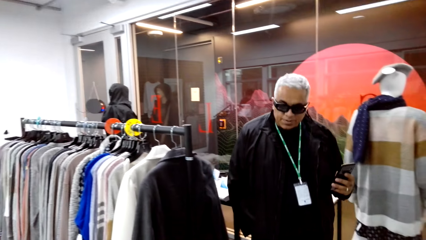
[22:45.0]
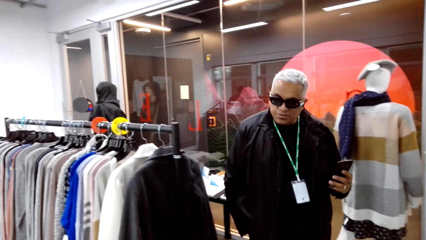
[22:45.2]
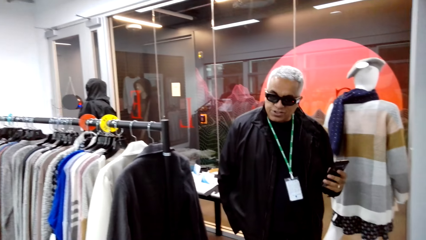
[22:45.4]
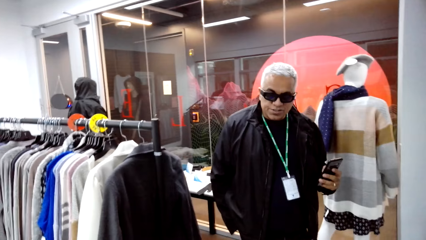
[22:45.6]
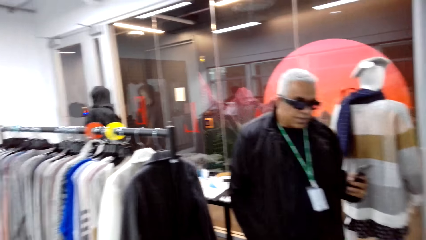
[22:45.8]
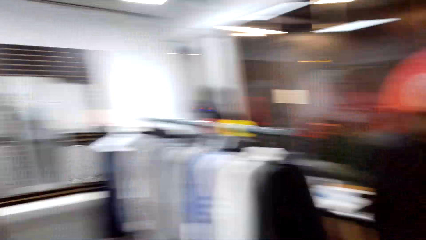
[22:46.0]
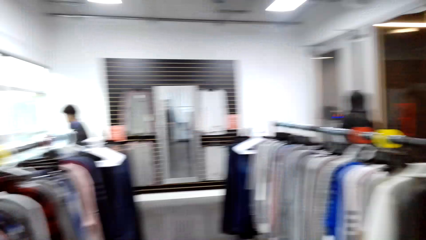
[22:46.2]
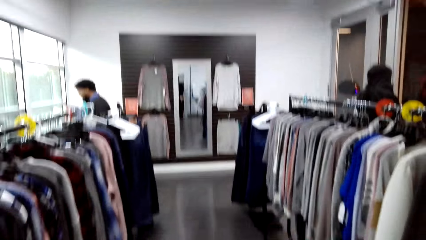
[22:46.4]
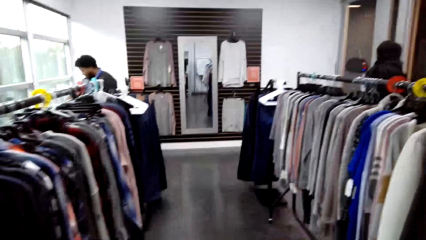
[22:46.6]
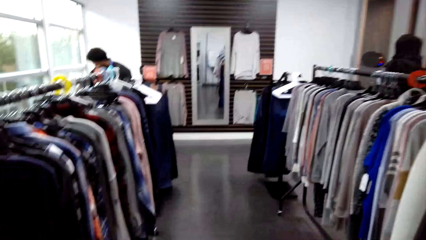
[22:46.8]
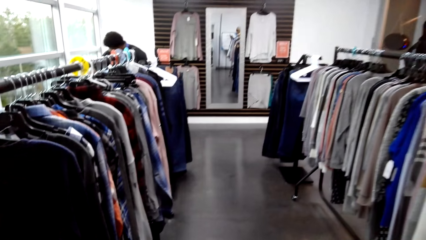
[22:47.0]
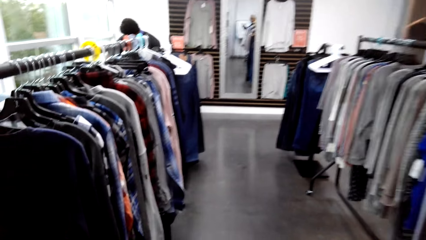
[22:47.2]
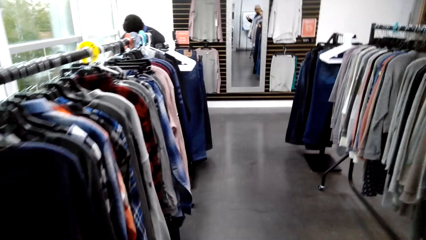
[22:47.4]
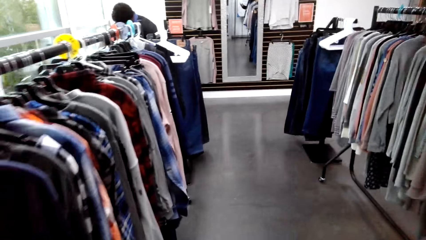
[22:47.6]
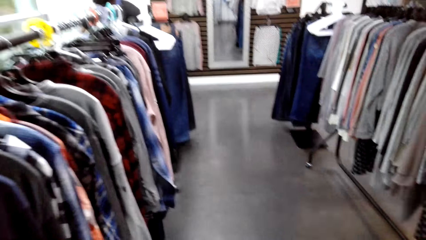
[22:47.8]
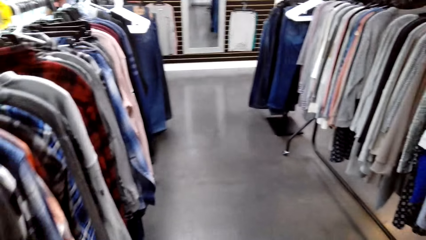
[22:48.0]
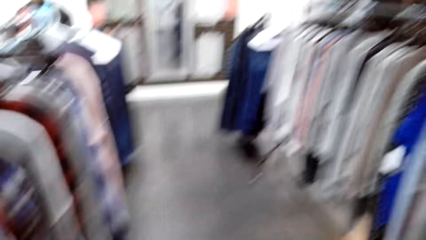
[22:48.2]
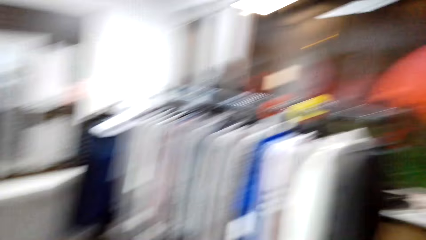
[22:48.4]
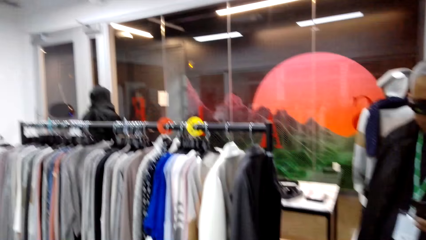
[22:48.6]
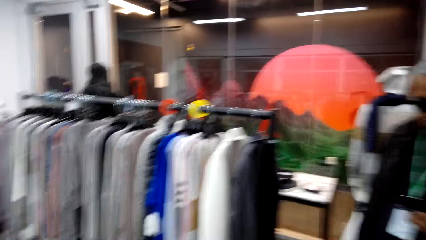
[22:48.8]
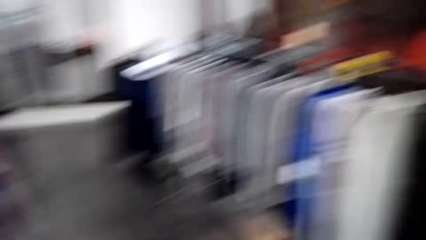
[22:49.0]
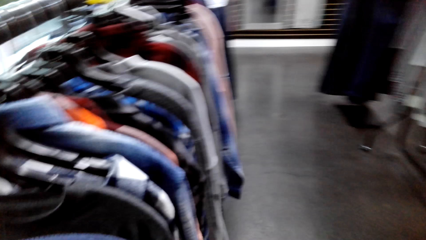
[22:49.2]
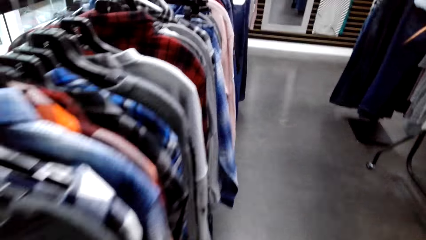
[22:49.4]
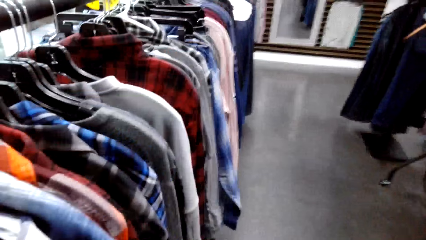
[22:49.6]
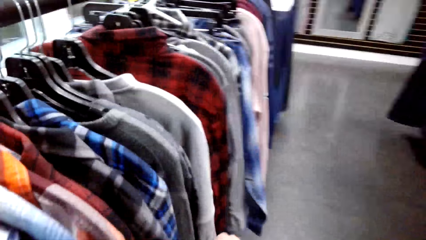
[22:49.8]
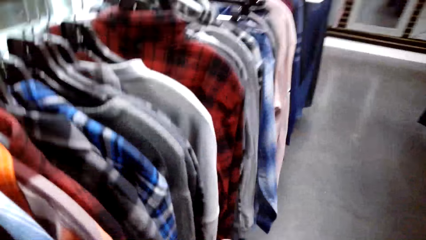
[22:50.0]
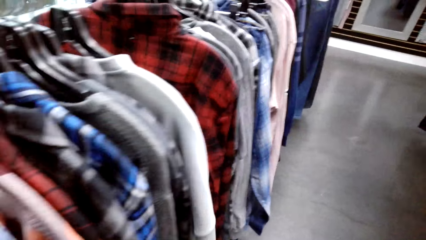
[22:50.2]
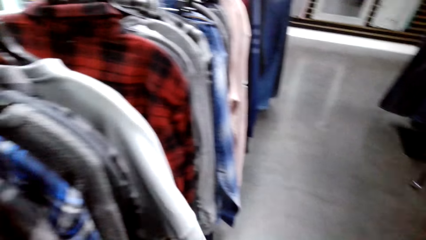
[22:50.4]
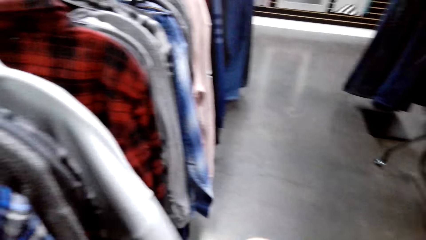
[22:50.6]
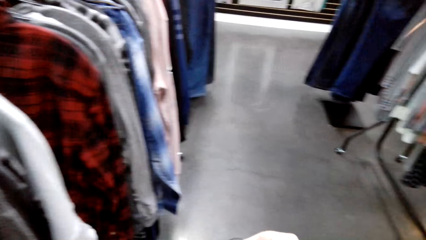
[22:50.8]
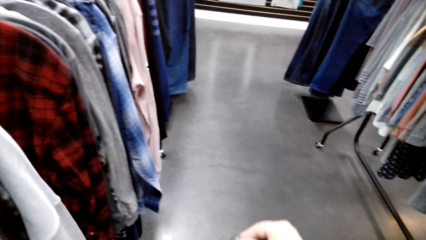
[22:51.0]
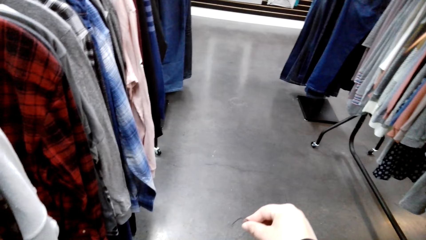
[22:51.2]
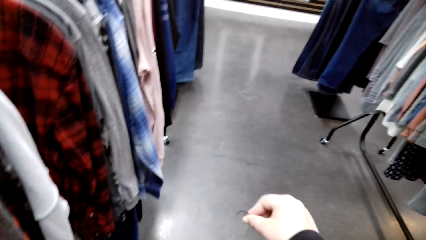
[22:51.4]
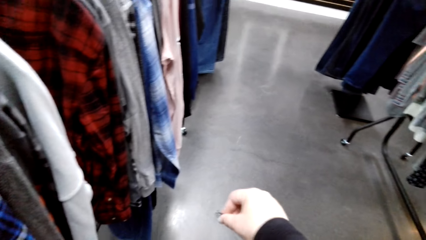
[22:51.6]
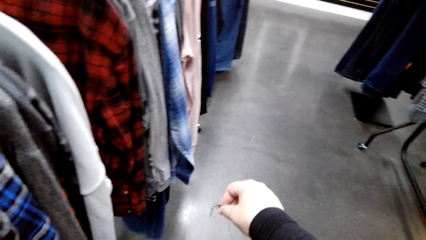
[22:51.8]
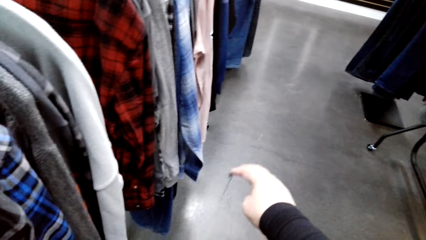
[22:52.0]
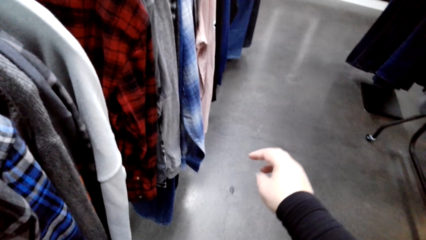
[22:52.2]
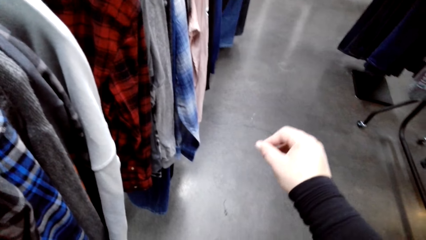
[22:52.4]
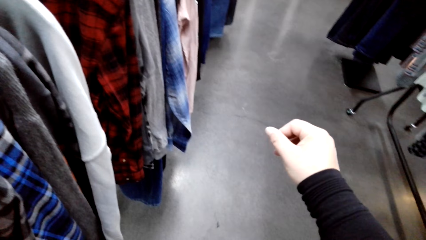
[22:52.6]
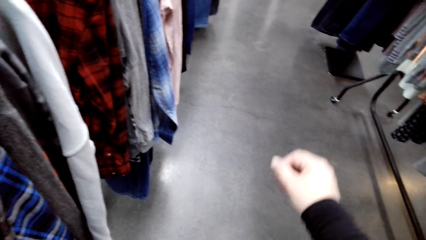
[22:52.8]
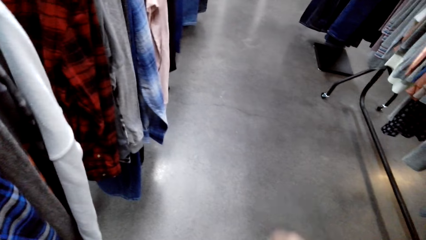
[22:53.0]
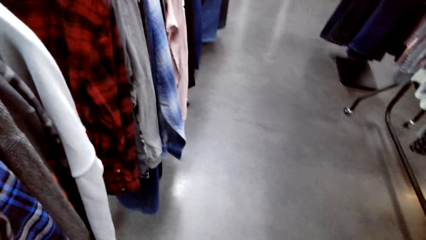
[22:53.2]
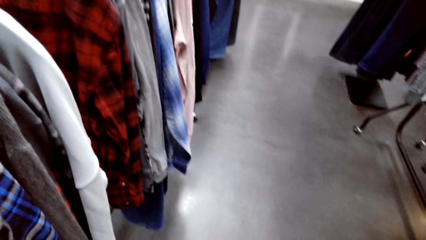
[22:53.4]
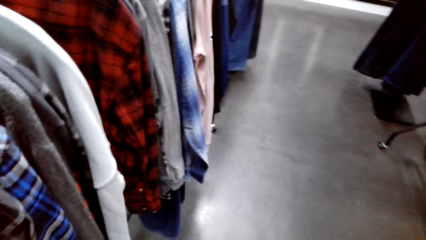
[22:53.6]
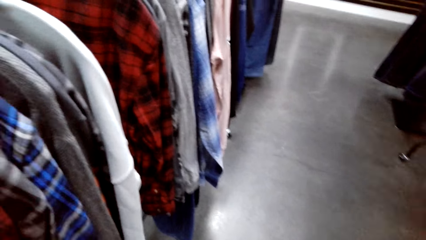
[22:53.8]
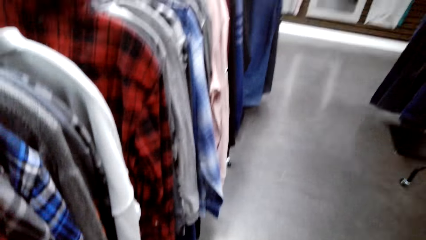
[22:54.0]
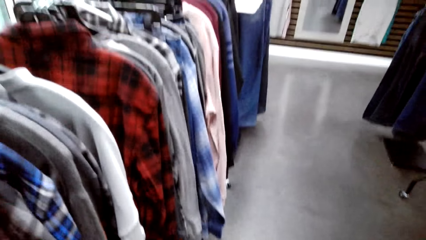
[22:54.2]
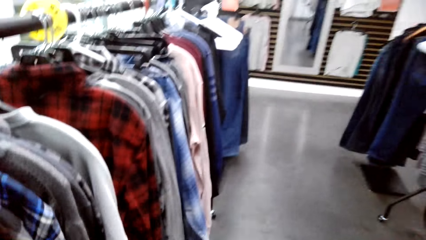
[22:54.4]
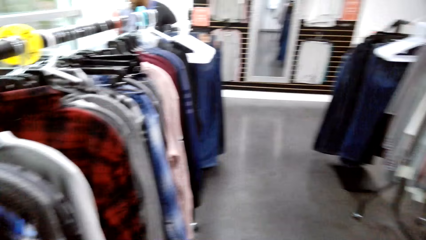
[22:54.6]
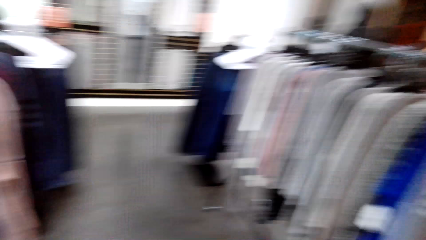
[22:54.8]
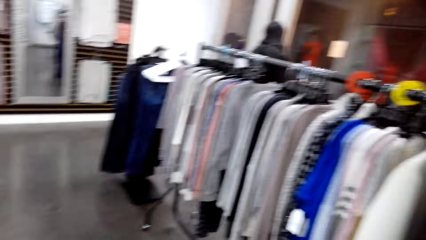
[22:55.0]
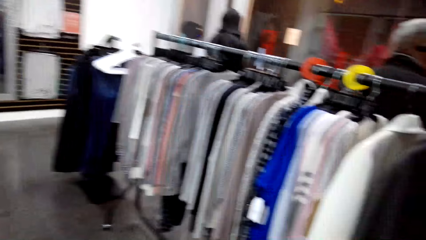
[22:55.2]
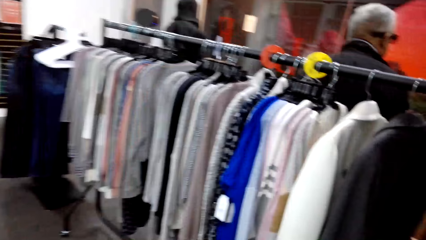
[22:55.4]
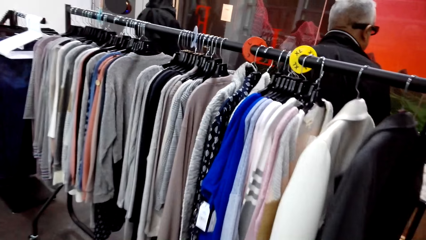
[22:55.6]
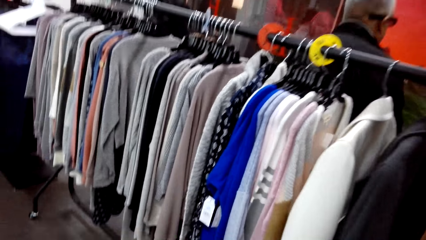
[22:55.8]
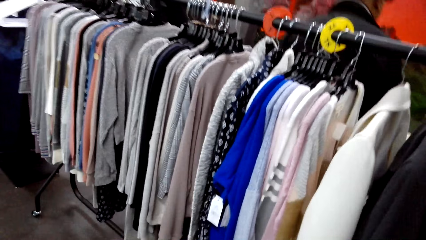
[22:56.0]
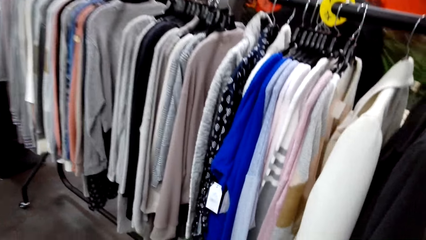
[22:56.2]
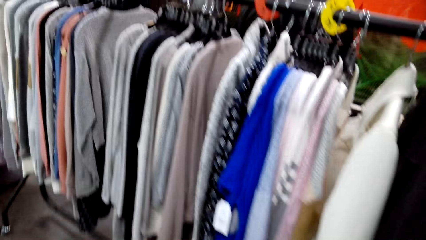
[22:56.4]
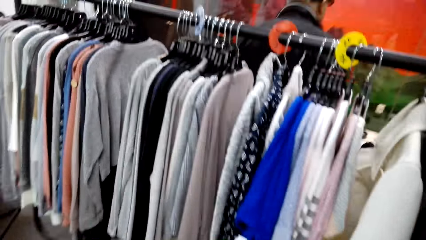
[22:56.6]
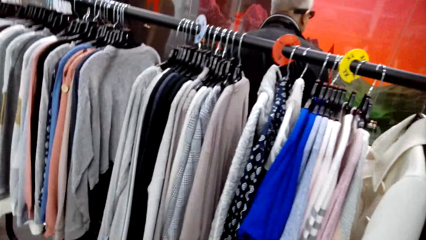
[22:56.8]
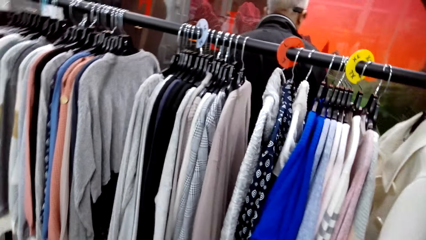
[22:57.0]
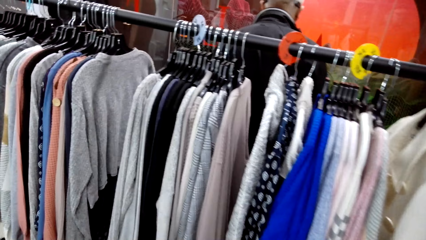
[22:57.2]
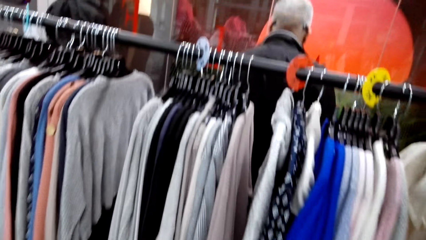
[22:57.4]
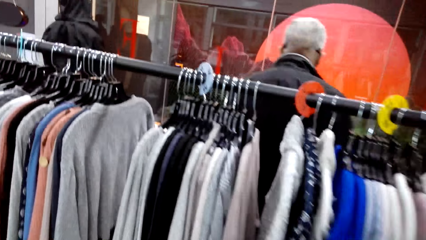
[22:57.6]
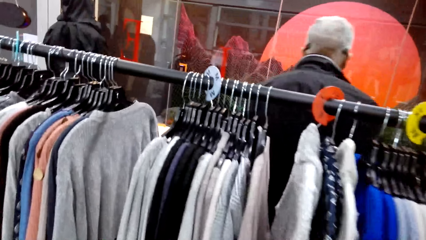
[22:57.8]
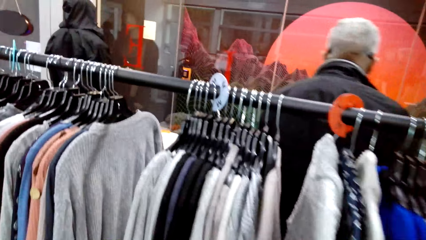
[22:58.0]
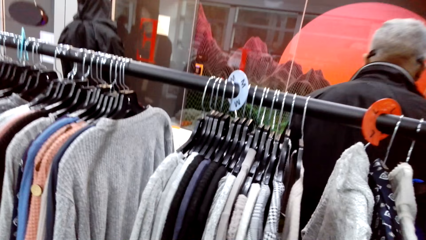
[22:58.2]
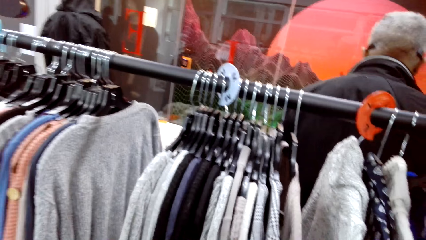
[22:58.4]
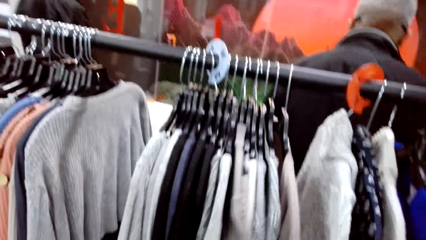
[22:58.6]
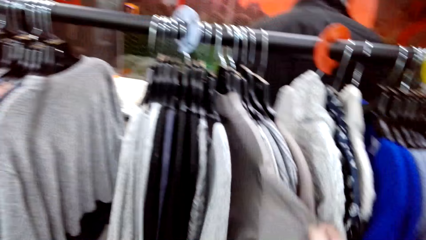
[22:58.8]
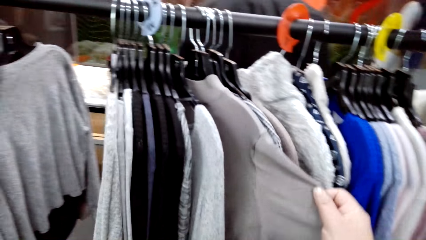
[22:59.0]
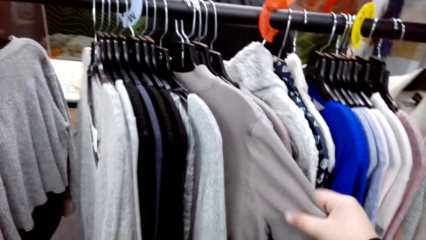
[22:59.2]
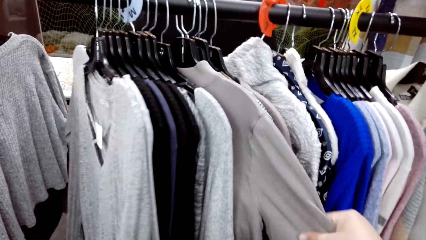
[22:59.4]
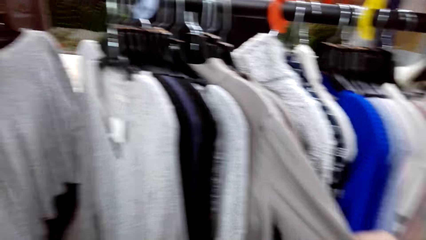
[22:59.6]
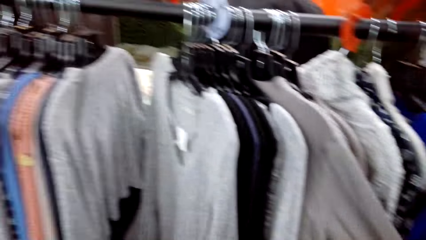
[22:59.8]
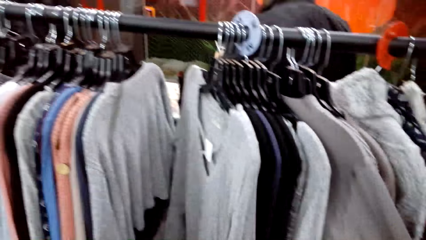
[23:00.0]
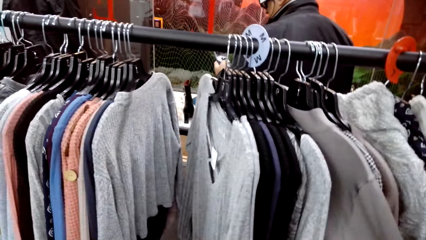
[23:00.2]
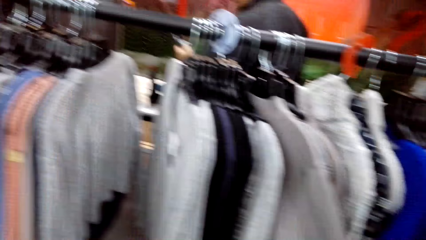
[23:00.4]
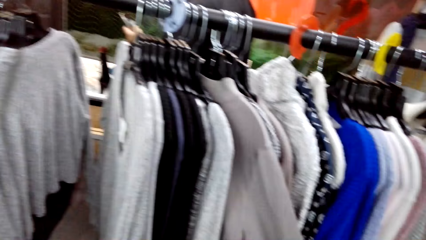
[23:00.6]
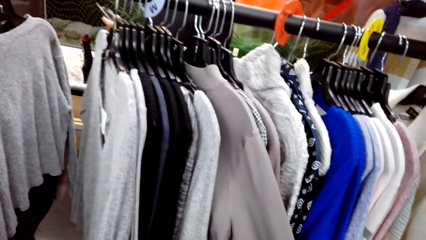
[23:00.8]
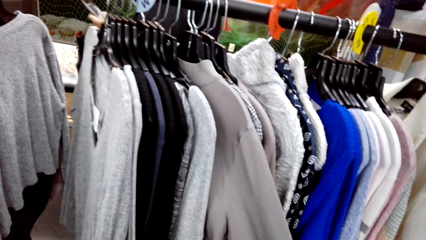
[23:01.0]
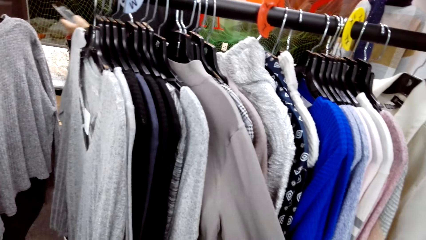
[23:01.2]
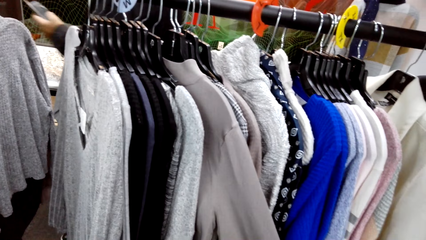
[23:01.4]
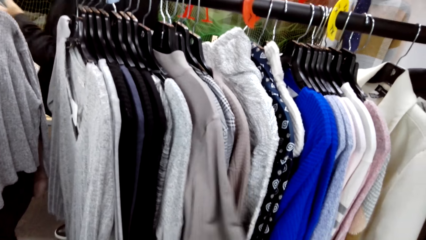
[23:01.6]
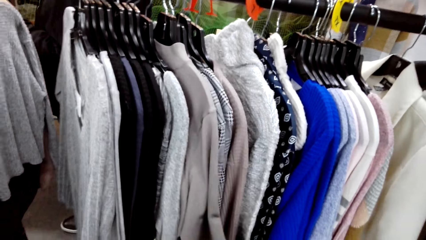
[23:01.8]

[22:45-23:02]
The camera wearer talks with a man. The man talks with the camera wearer. The camera wearer walks around the boutique. They remove a thread from the cloth. They put the thread on the floor. They walk around the boutique. They touch the sweater.
